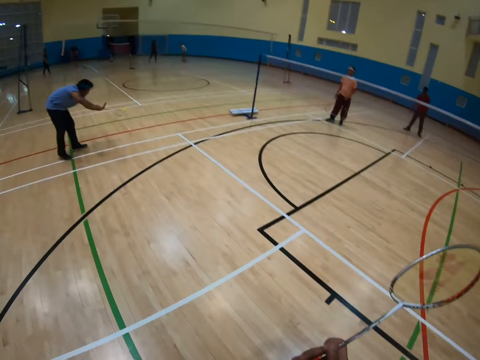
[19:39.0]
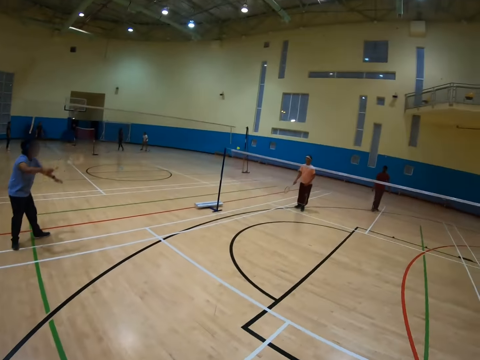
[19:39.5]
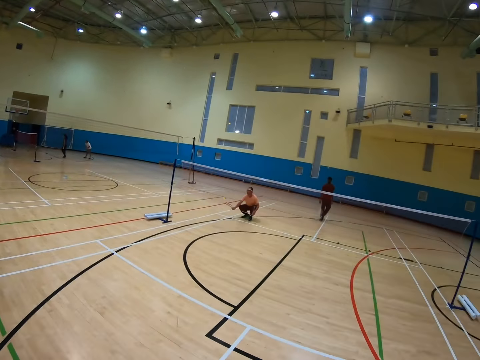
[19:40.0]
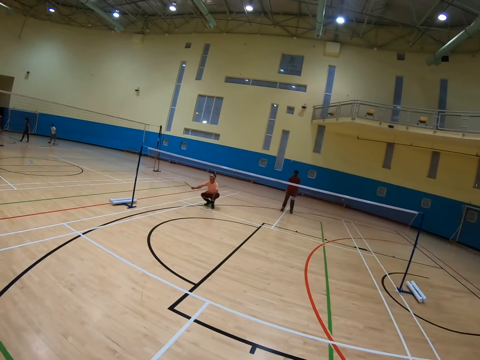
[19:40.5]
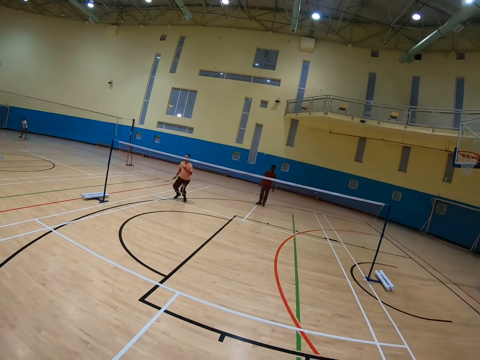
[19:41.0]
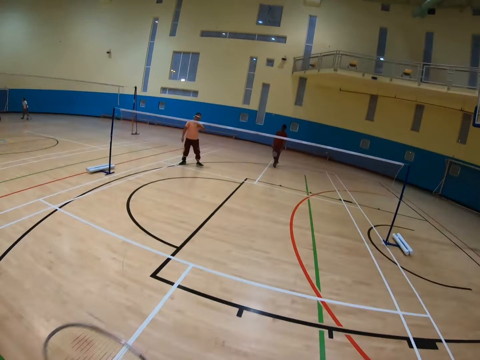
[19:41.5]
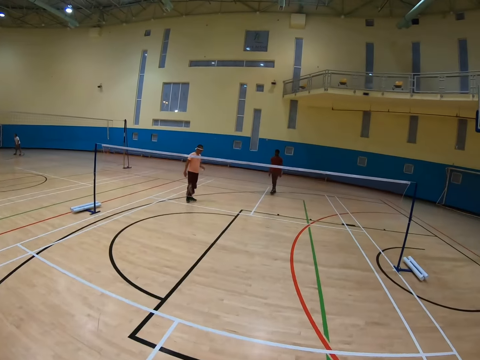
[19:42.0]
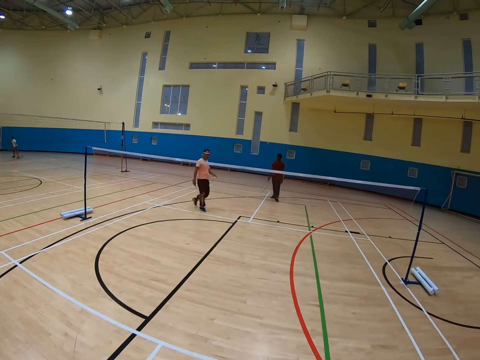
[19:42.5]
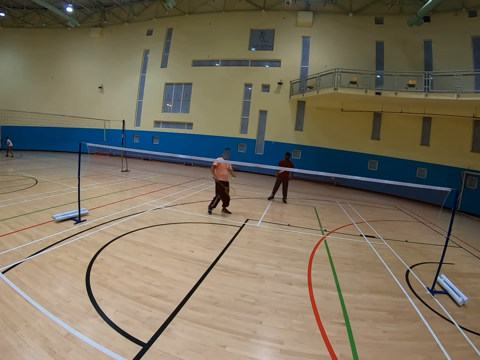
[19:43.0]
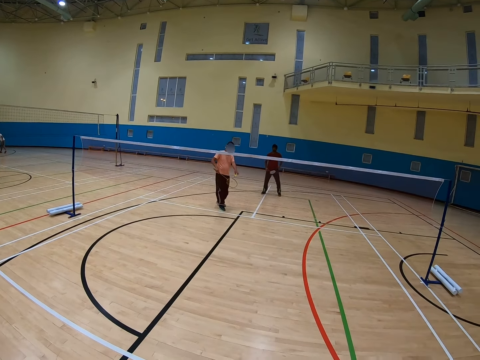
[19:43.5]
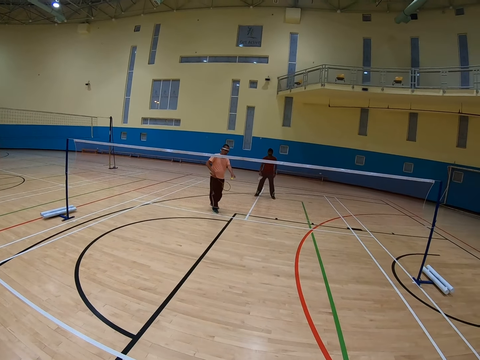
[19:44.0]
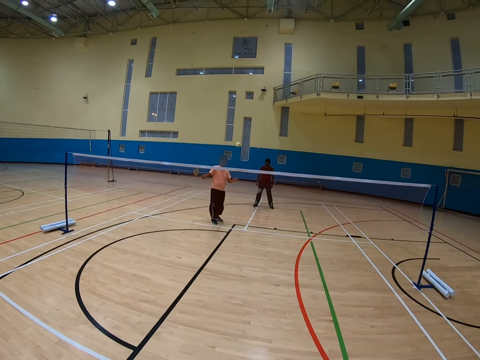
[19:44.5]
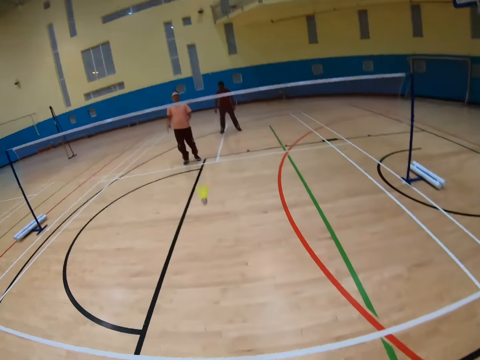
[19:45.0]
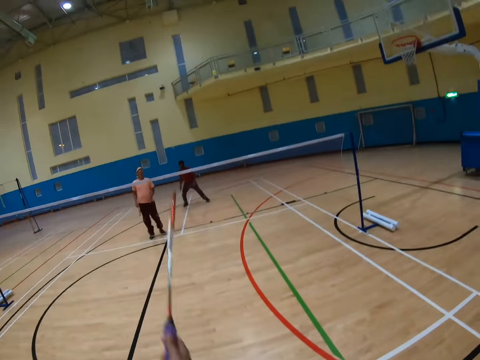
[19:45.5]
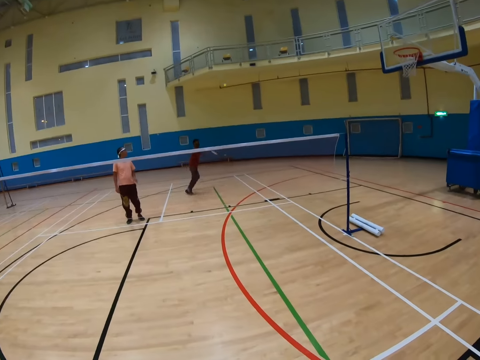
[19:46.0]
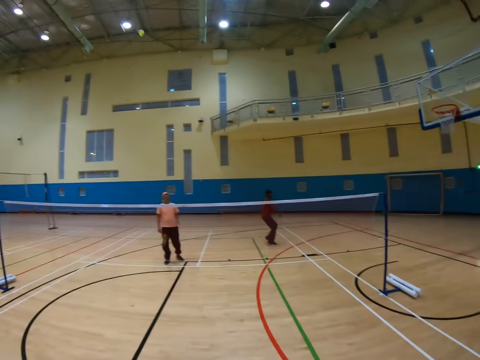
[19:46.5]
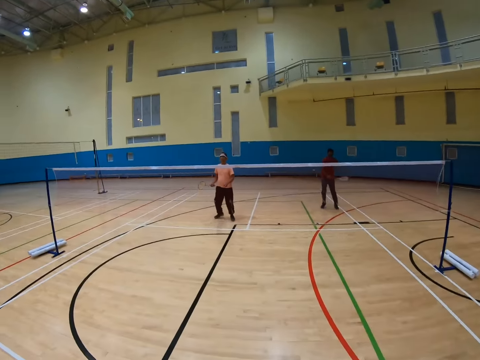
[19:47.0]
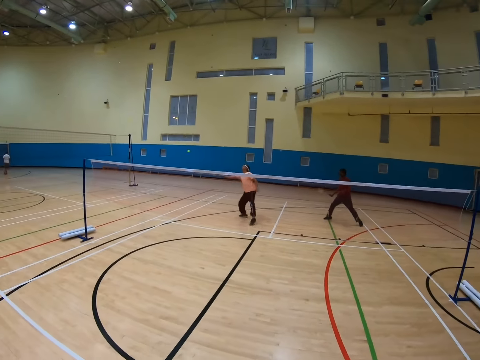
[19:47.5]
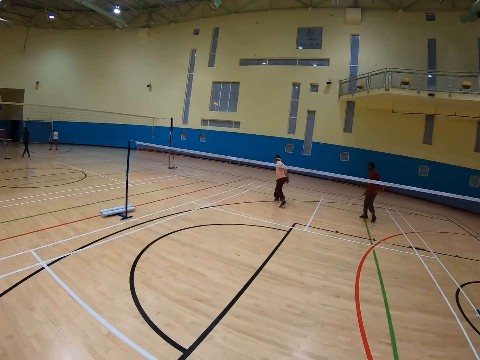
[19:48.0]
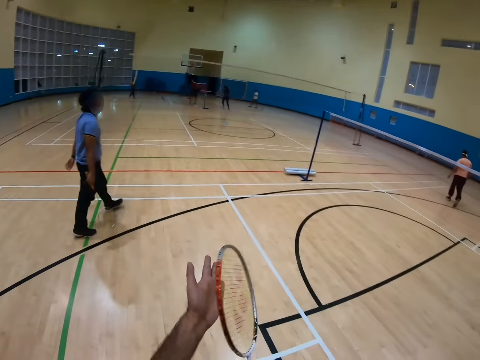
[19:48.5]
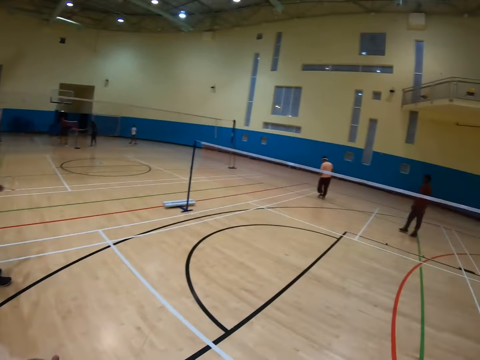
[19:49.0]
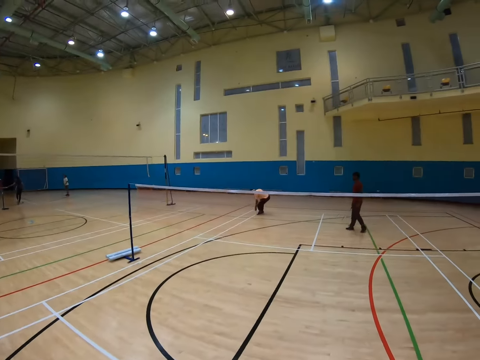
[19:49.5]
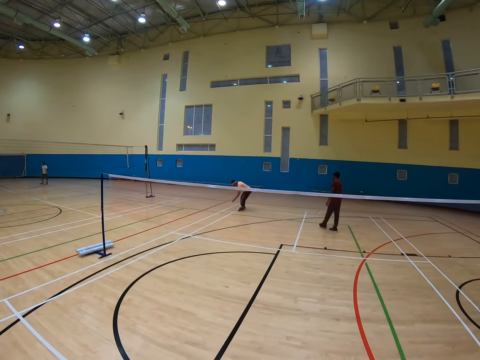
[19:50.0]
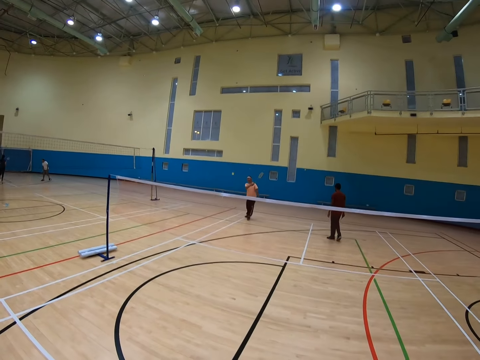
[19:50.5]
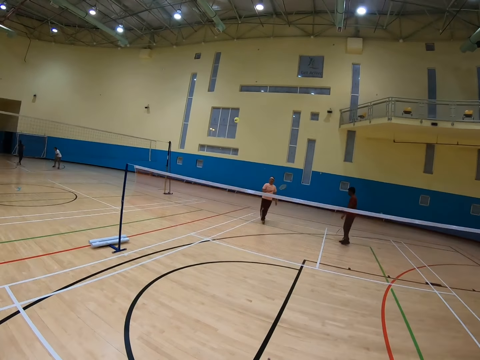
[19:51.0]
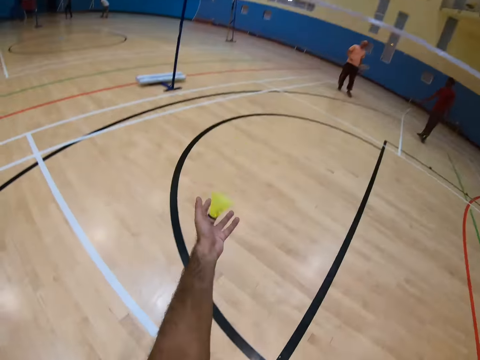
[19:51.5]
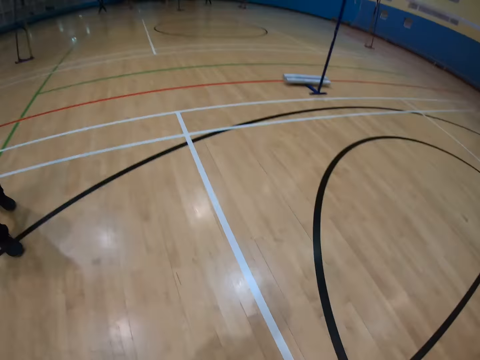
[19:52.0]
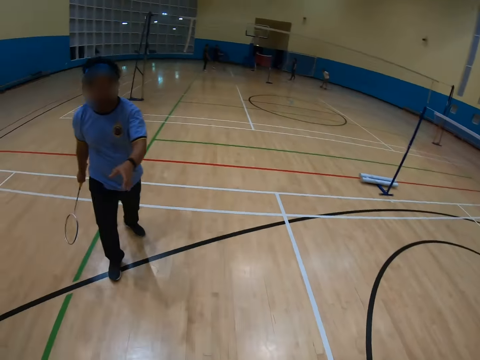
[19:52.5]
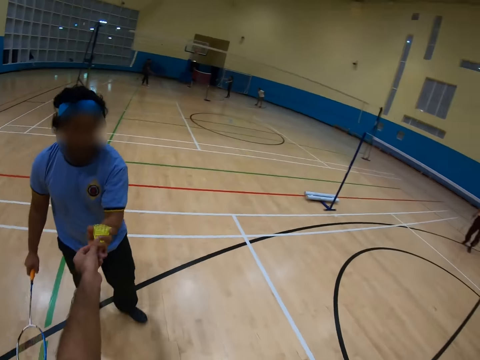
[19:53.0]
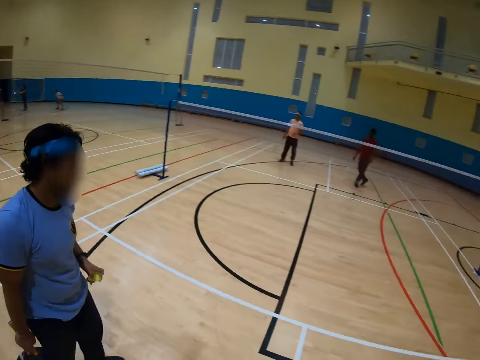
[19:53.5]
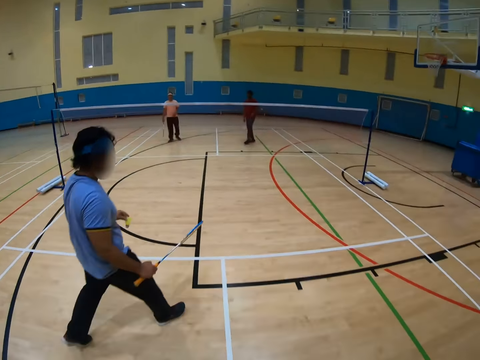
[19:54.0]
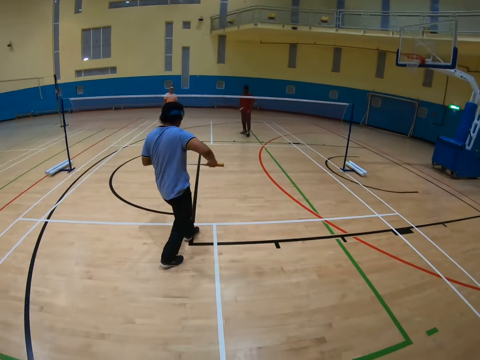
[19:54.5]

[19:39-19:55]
A man picks up a badminton shuttlecock. Another man walks in the badminton court and hits the badminton shuttlecock. The camera wearer hits the badminton shuttlecock. A third man hits the badminton shuttlecock. The second man walks in the badminton court, picks up the badminton shuttlecock and hits the badminton shuttlecock. The camera wearer catches the badminton shuttlecock. They give the shuttlecock to the first man. The first man takes the badminton shuttlecock.

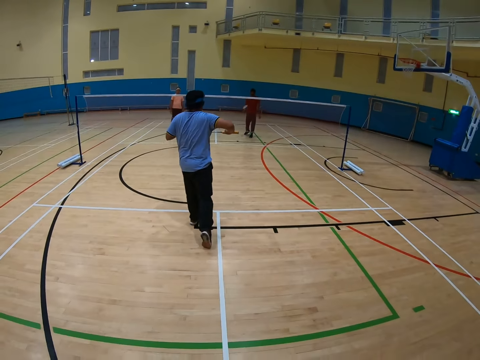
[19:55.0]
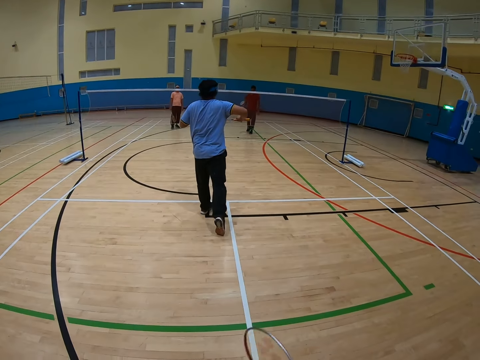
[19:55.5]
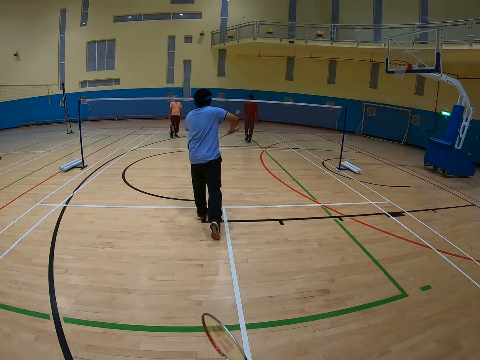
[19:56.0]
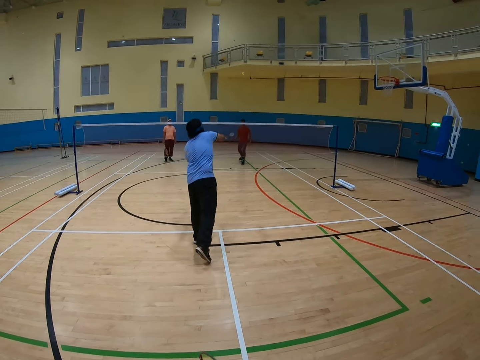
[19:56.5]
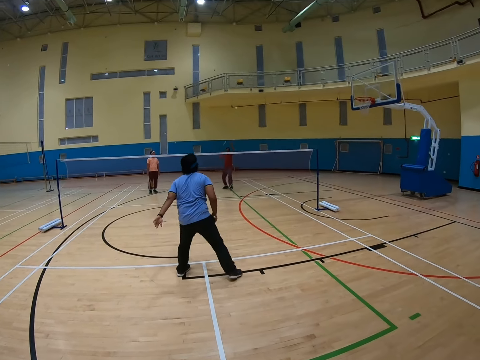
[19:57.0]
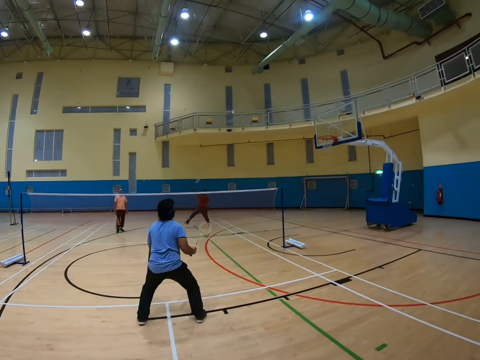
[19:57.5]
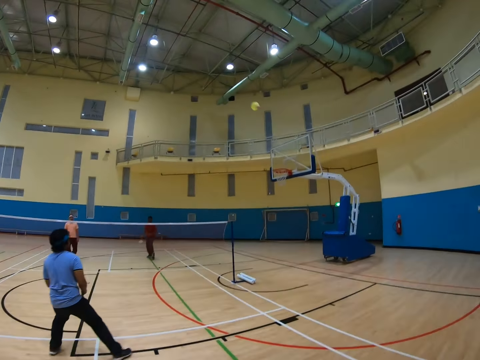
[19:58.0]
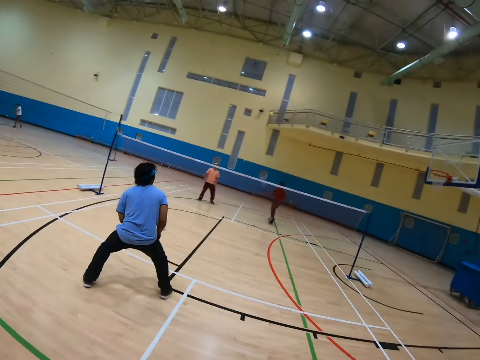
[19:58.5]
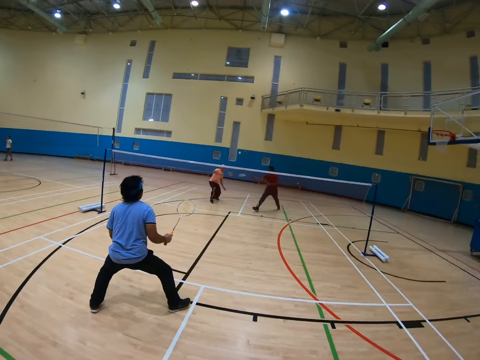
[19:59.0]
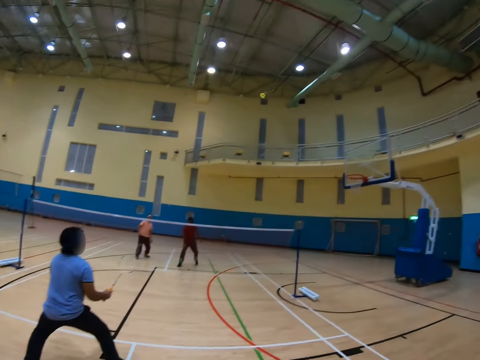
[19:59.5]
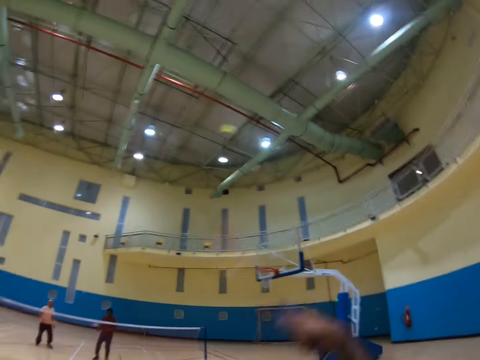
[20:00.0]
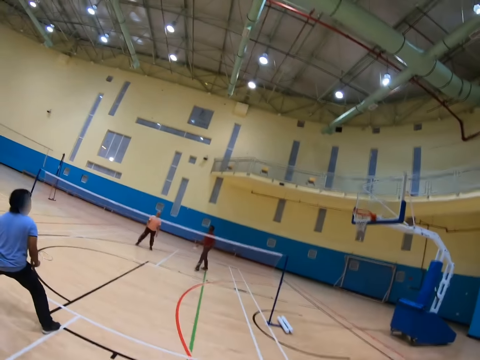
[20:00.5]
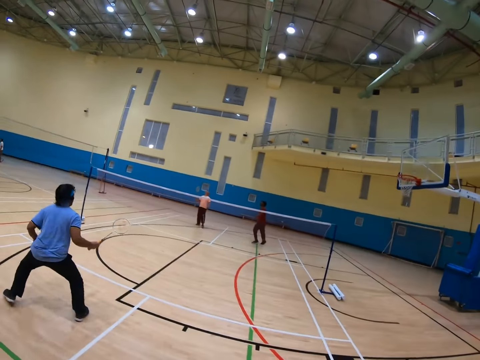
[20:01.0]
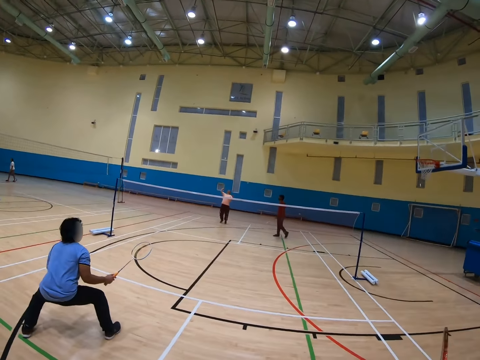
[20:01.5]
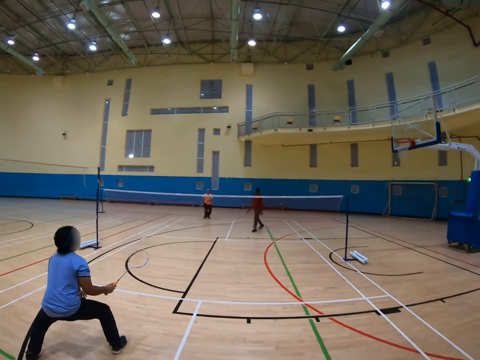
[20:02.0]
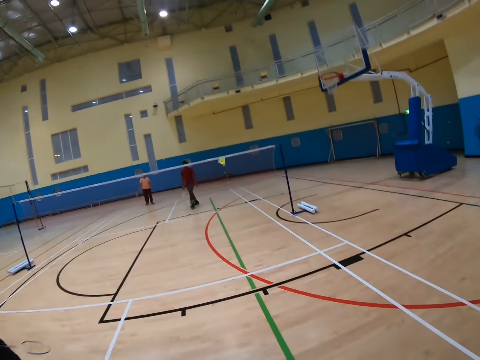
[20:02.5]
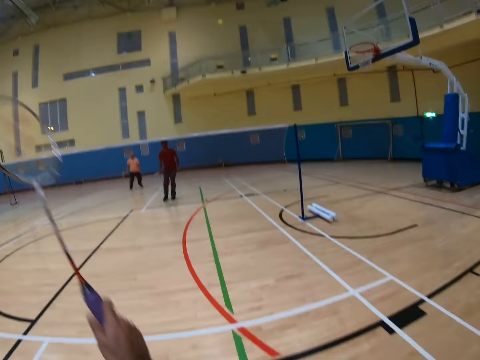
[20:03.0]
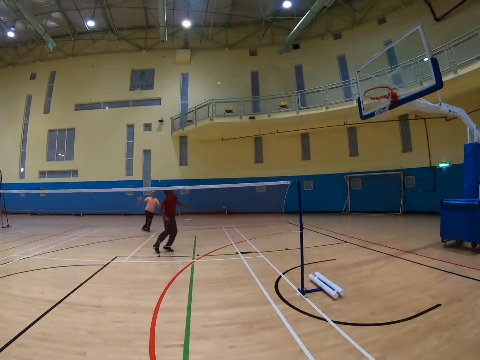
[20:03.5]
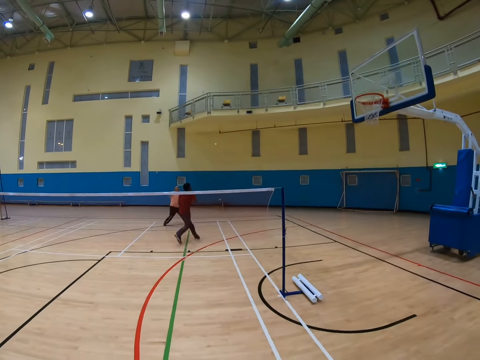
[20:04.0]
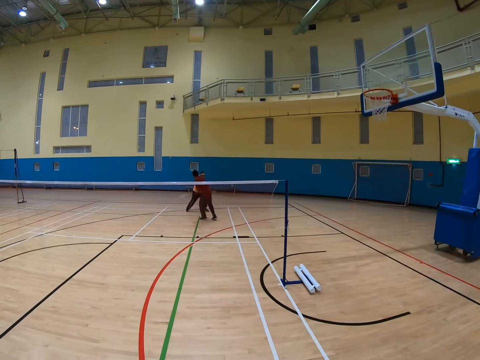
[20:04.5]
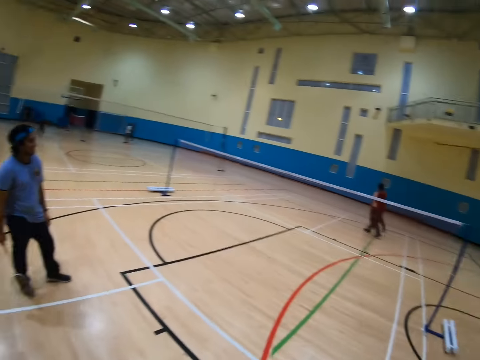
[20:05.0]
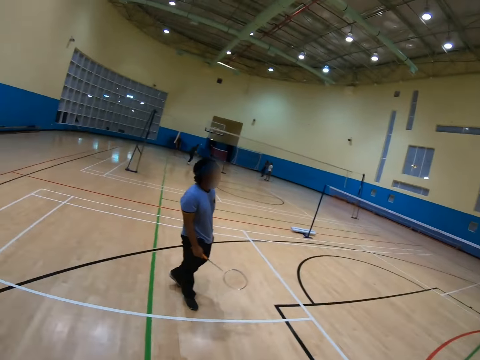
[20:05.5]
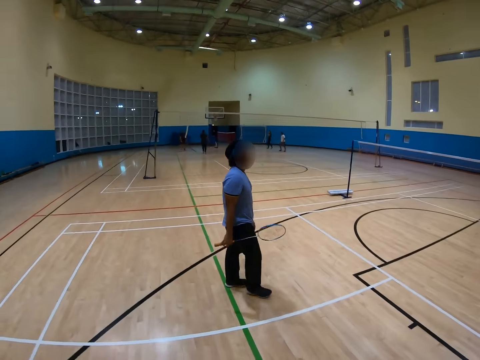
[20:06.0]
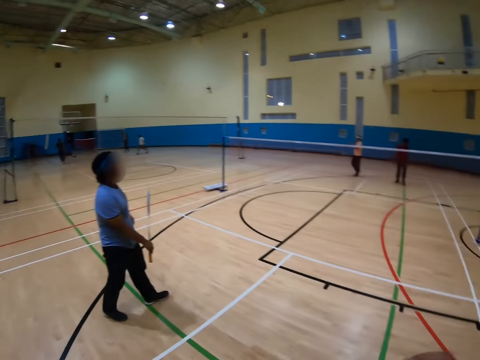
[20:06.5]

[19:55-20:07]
A man walks in a badminton court and hits a badminton shuttlecock. The camera wearer plays badminton. Another man hits the badminton shuttlecock. The camera wearer hits the badminton shuttlecock. The other man hits the badminton shuttlecock. The camera wearer hits the badminton shuttlecock.
